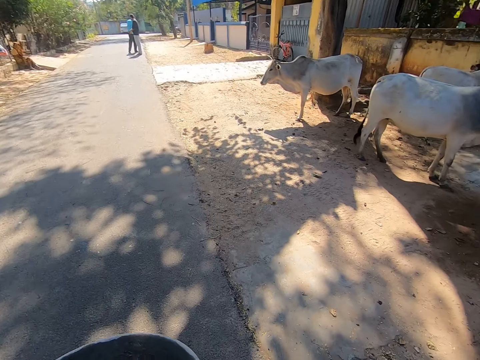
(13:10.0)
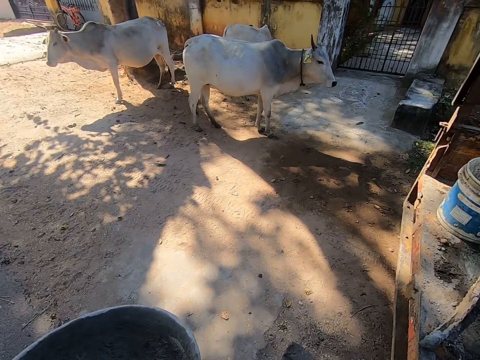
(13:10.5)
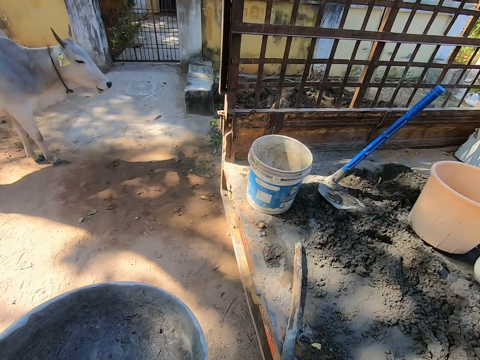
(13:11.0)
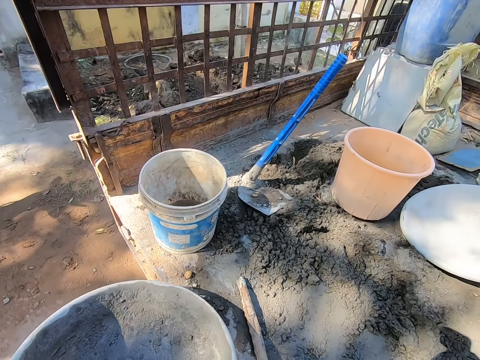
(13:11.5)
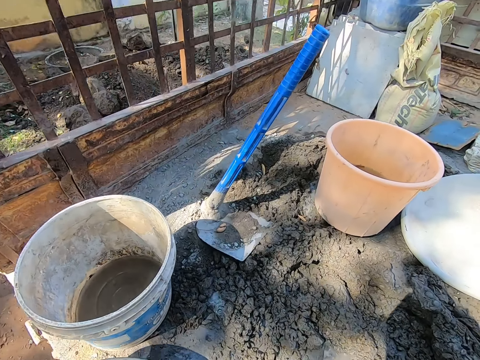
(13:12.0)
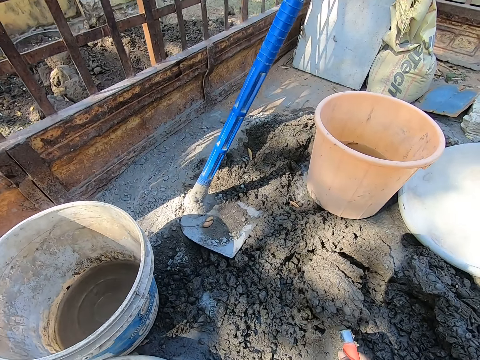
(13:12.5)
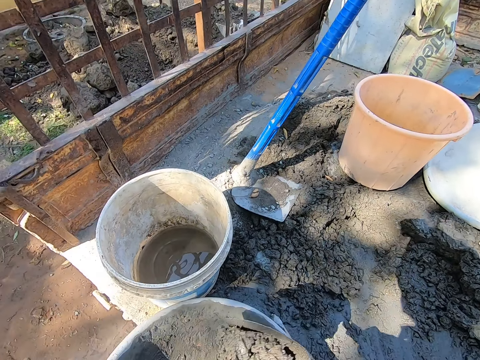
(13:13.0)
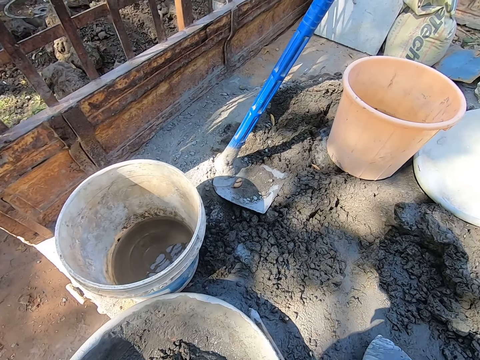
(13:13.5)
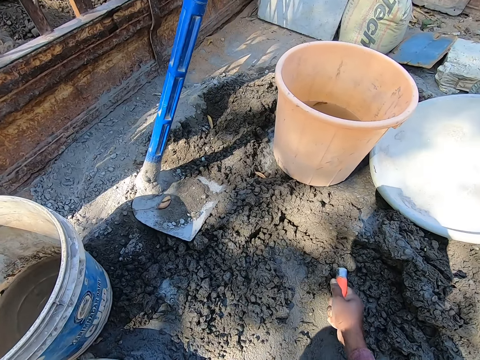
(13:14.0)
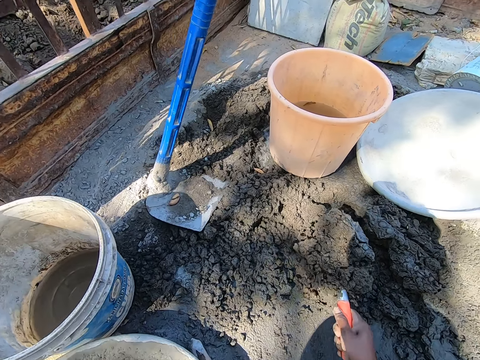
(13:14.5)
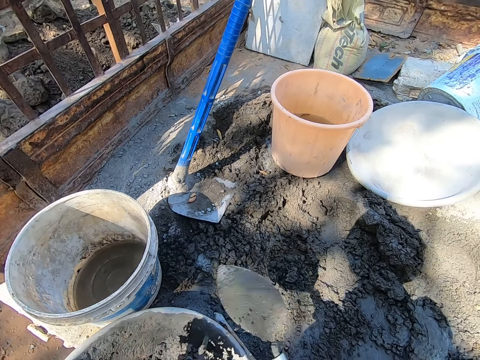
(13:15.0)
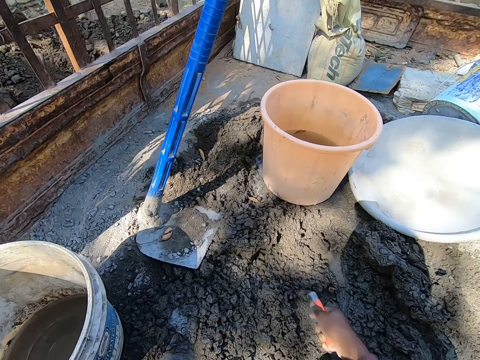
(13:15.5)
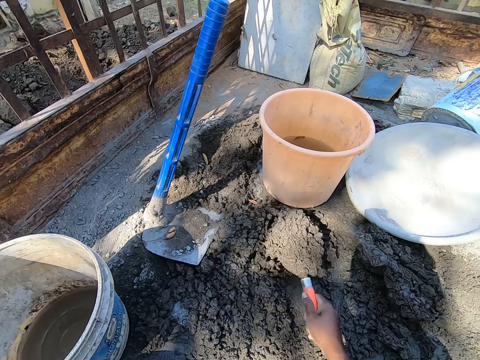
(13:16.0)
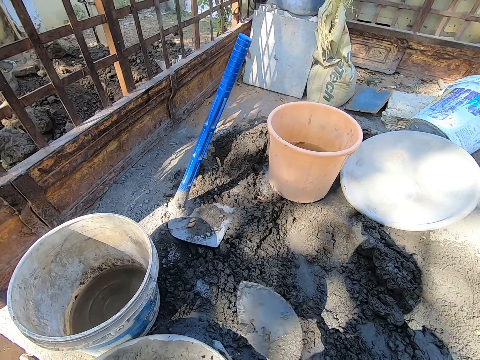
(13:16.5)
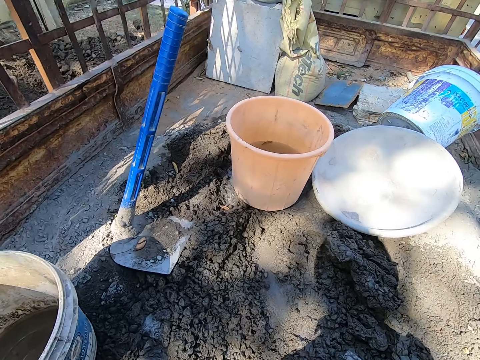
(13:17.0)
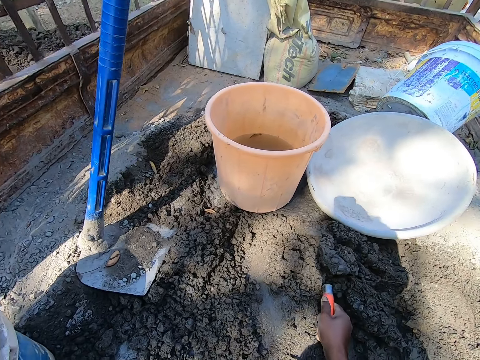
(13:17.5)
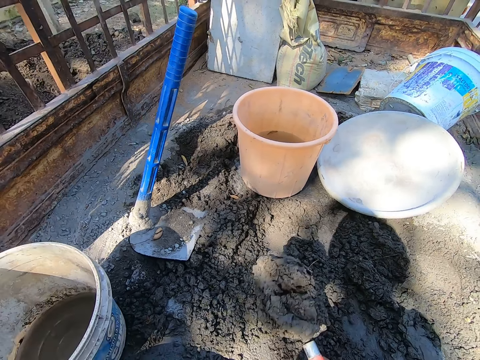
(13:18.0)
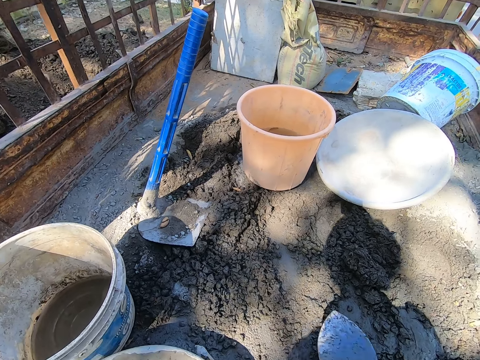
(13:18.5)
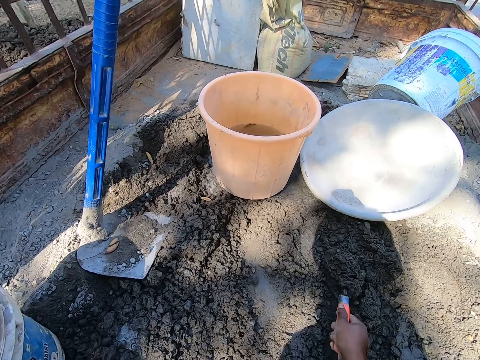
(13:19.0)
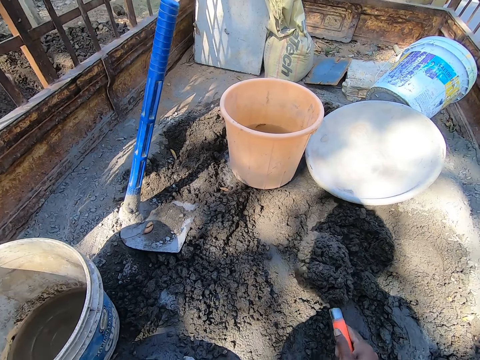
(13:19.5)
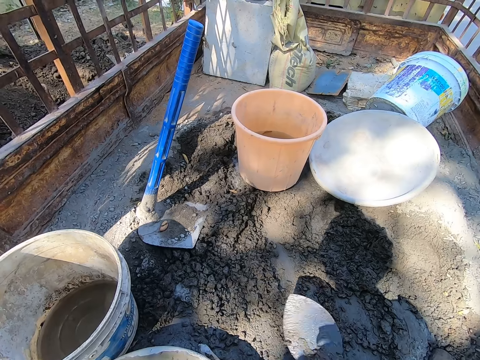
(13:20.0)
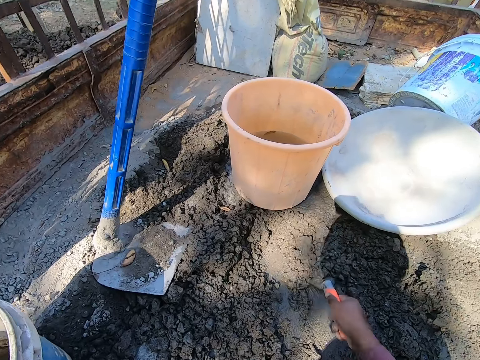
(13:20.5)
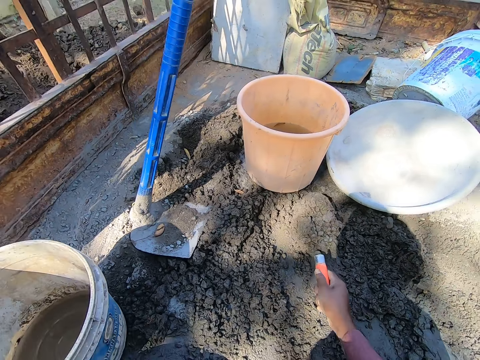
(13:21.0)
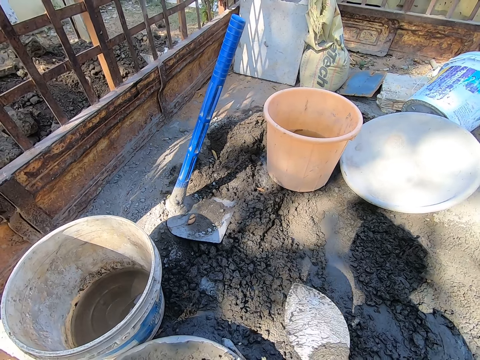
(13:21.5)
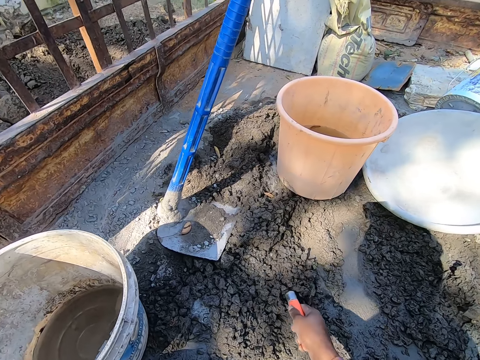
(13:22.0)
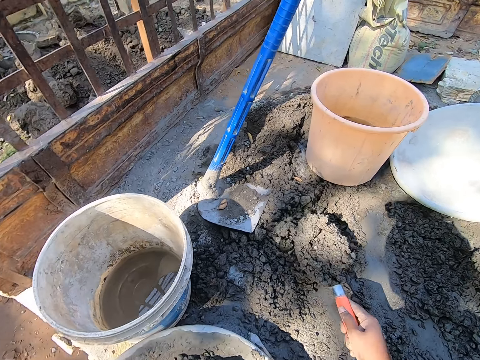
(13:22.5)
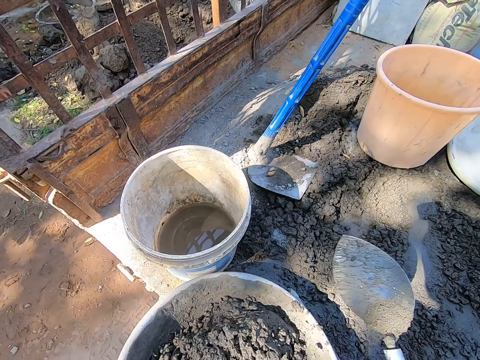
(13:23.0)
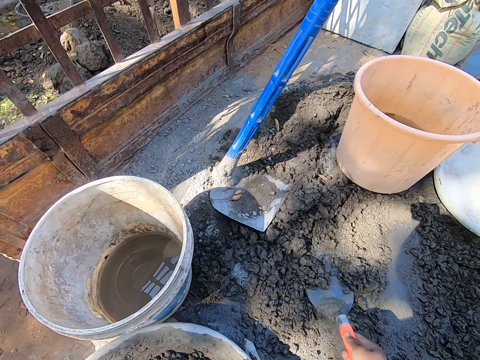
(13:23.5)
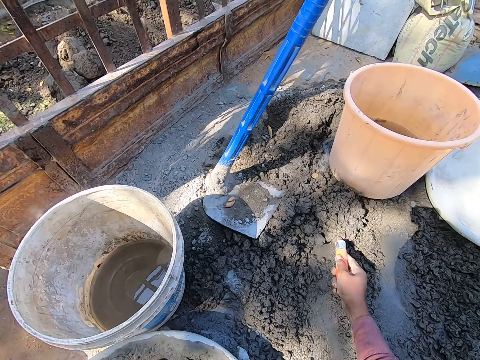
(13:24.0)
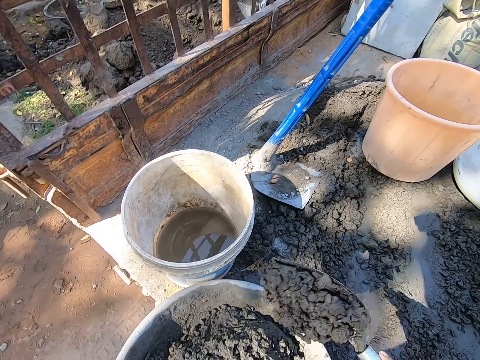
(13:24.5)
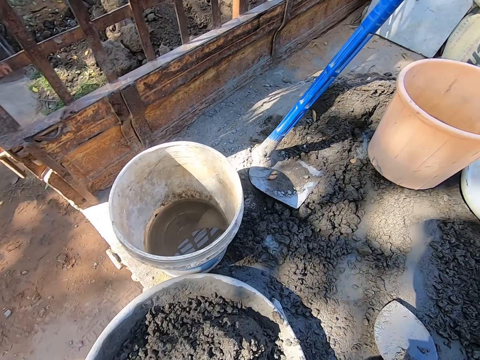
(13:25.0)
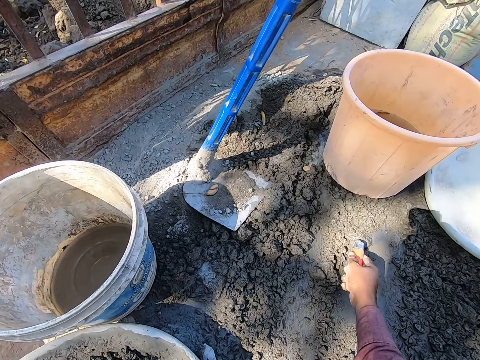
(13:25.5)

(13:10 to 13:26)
The camera wearer places the mortar pan on the vehicle. They scoop the slab or mortar from the lorry. They pack the mortar in the mortar pan. They place the slab in the tray. They scoop the slab from the lorry. They place the slab in the tray. They scoop the slab from the lorry. They place the slab in the tray. They scoop the slab from the lorry. They place the slab in the tray. They scoop the slab from the lorry. They place the slab in the tray. They scoop the slab from the lorry. They place the slab in the tray. They scoop the slab from the lorry. They place the slab in the tray. They scoop the slab from the lorry. They place the slab in the tray. They scoop the slab from the lorry.

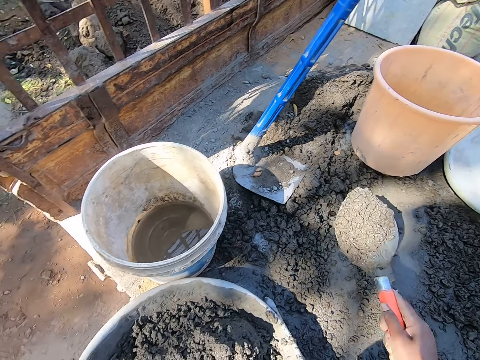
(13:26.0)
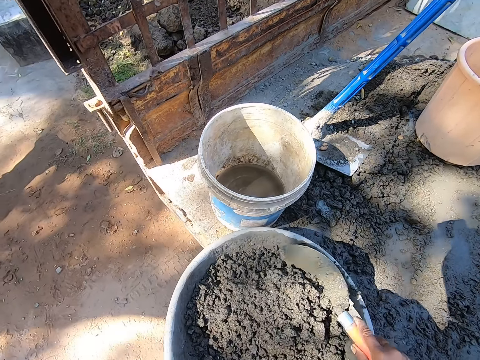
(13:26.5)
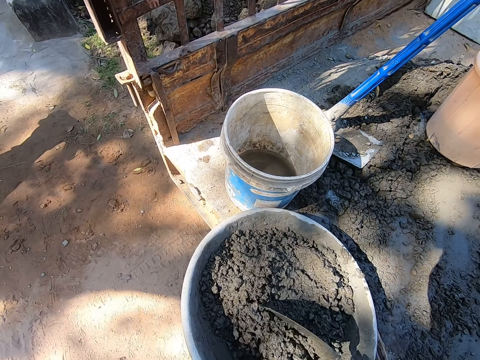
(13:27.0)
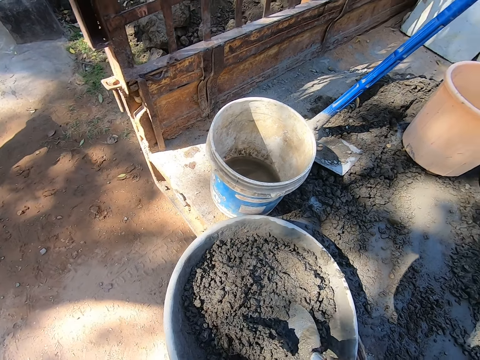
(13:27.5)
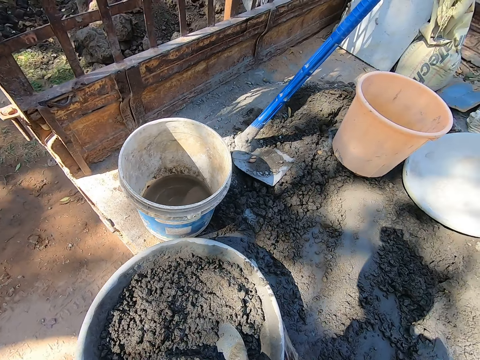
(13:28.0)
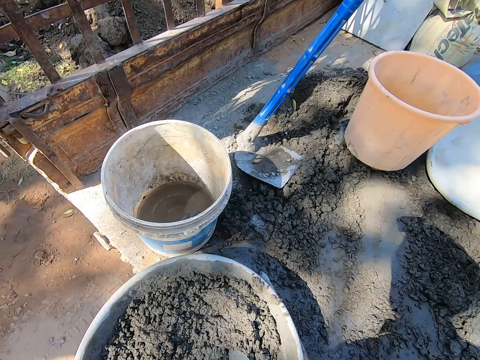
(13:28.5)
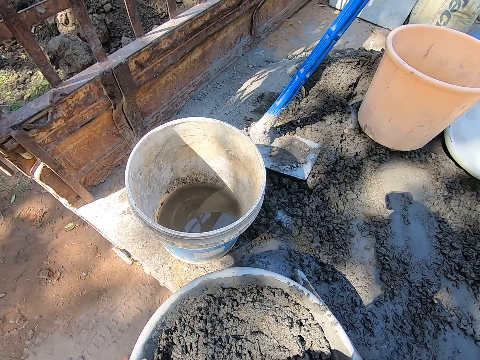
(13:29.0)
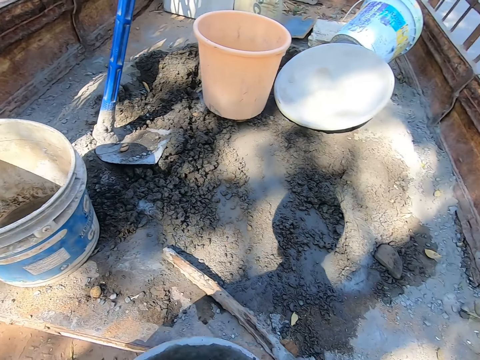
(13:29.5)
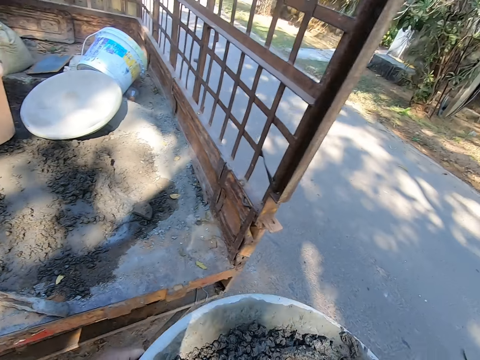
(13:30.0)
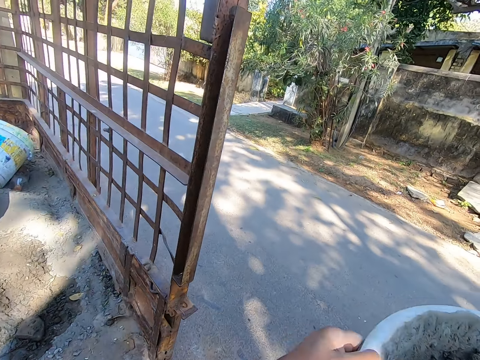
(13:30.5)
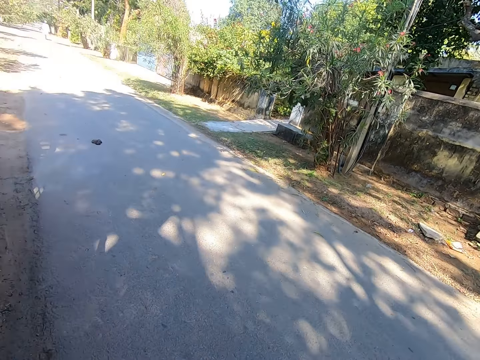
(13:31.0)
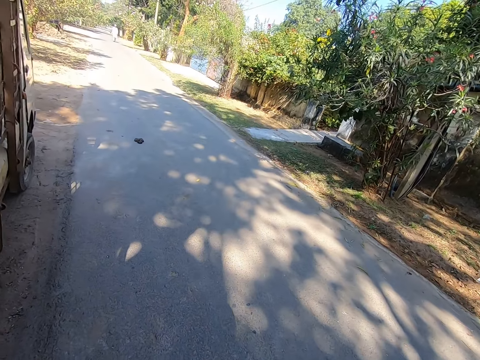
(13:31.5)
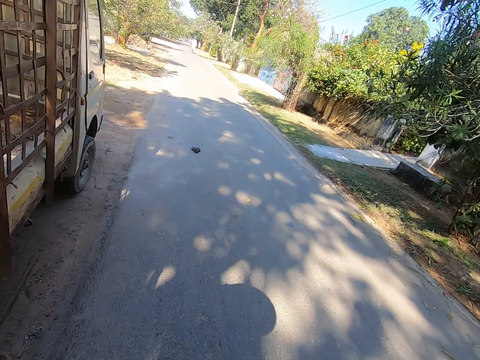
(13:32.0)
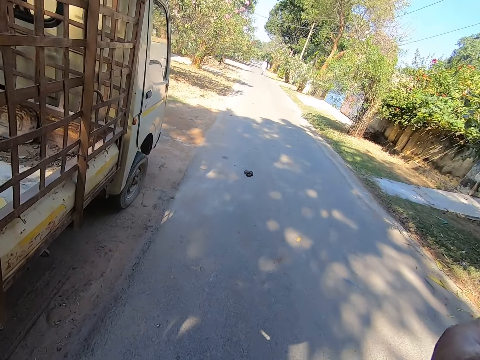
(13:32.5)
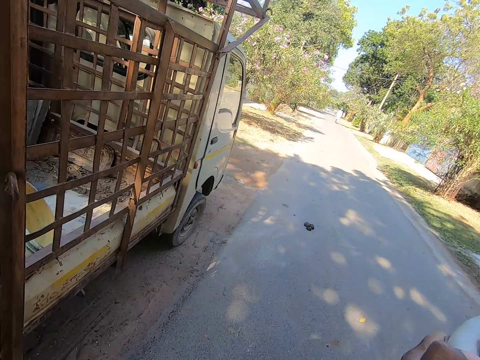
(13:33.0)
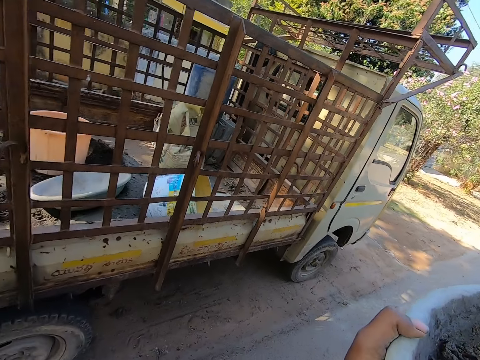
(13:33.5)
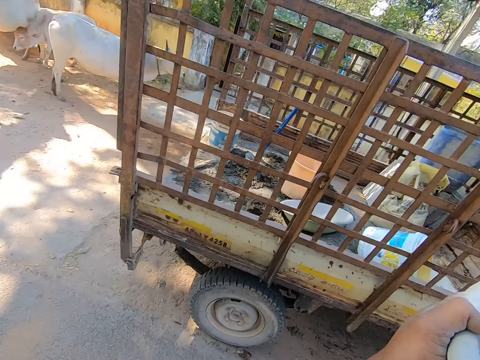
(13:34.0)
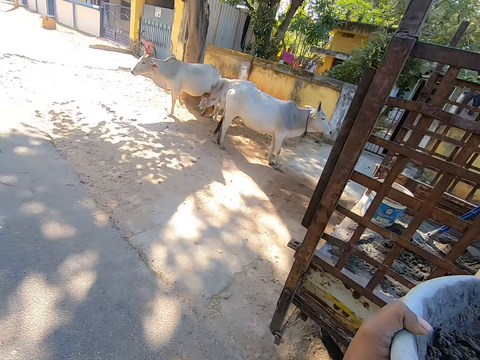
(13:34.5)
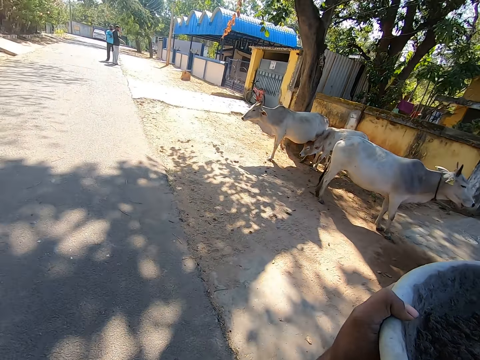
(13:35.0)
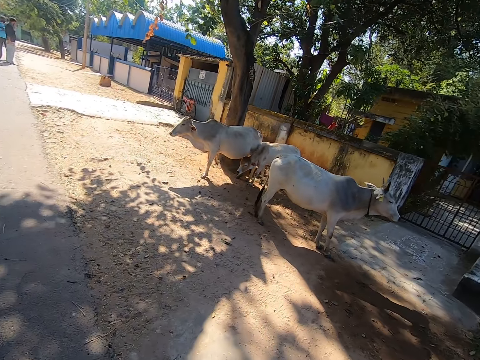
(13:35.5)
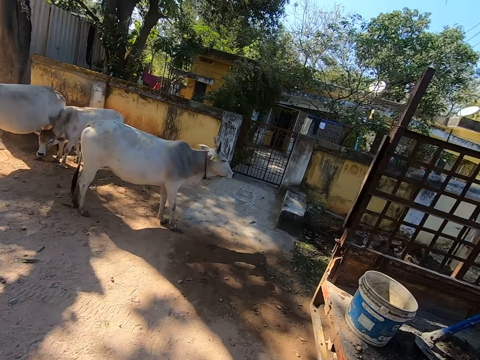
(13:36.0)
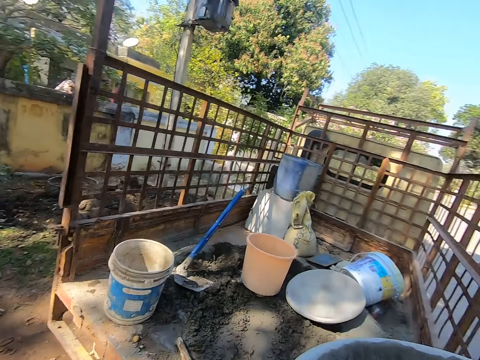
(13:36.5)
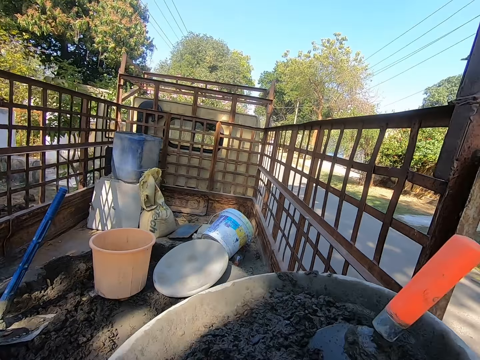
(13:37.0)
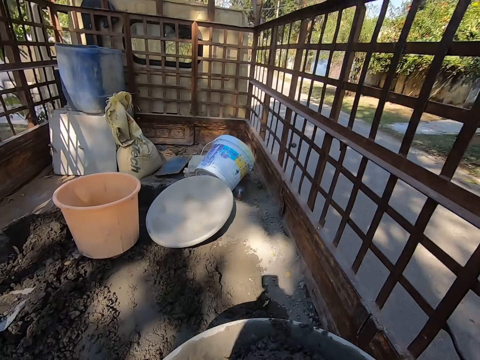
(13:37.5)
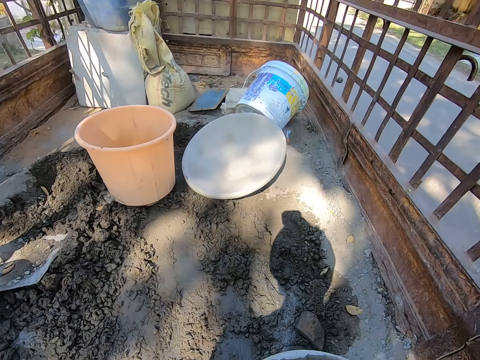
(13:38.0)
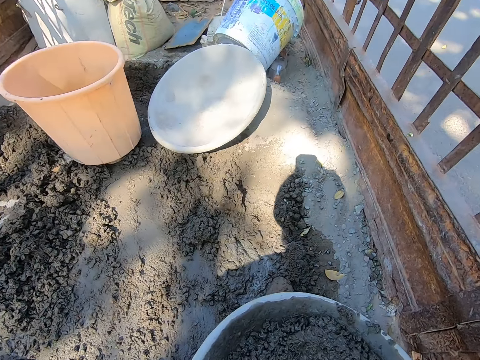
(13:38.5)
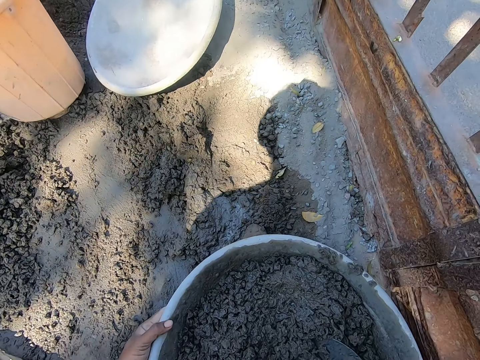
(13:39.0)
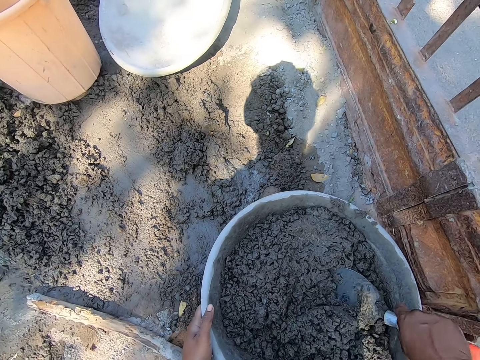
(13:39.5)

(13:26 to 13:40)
The camera wearer places the slab in the tray. They adjust the slab in the tray. They move the mortar in the mortar pan. They place the trowel on the mortar in the tray. They pick up the tray or mortar pan from the lorry. They walk around the street. They turn around the street. They lower the mortar pan. They place the mortar pan on the vehicle.
